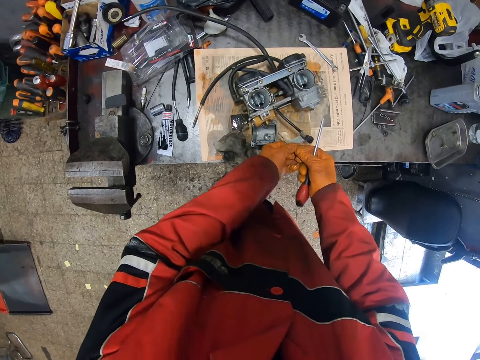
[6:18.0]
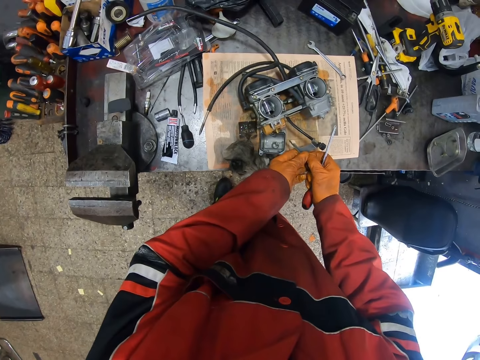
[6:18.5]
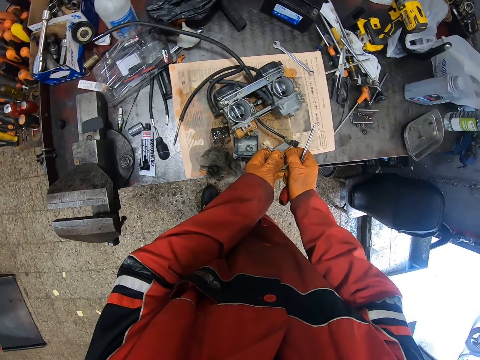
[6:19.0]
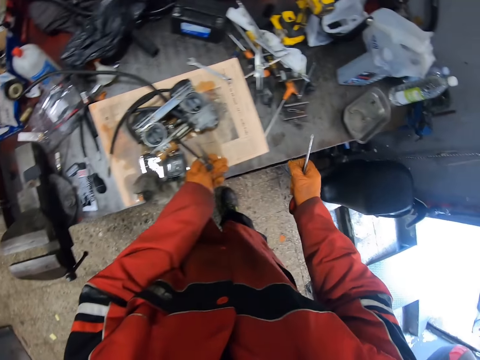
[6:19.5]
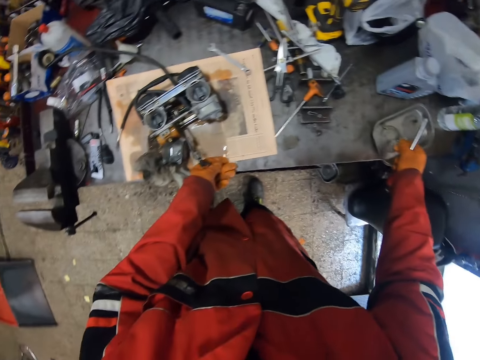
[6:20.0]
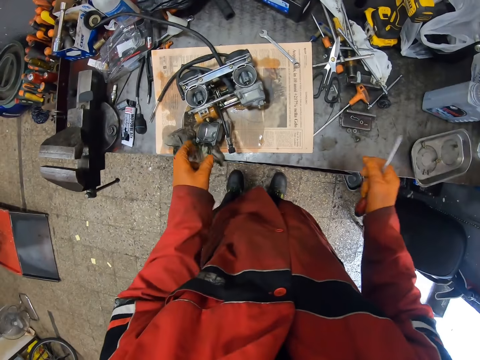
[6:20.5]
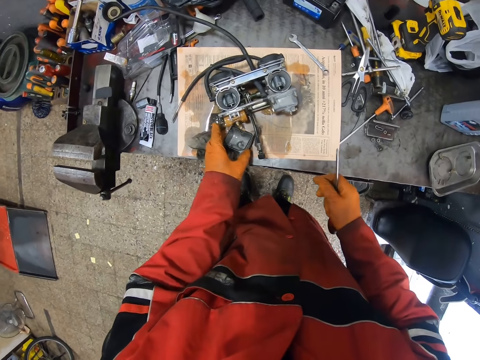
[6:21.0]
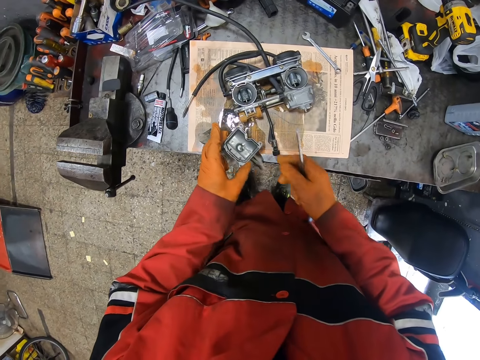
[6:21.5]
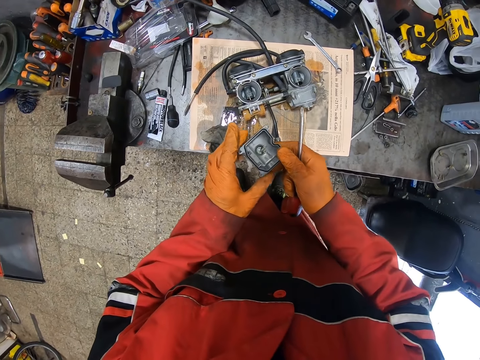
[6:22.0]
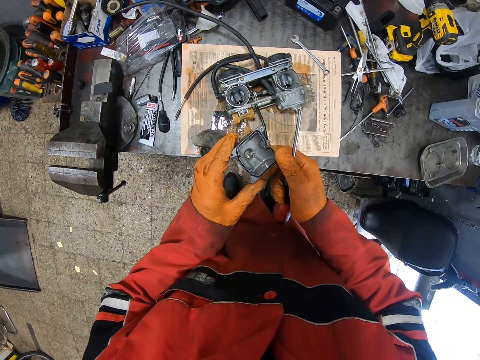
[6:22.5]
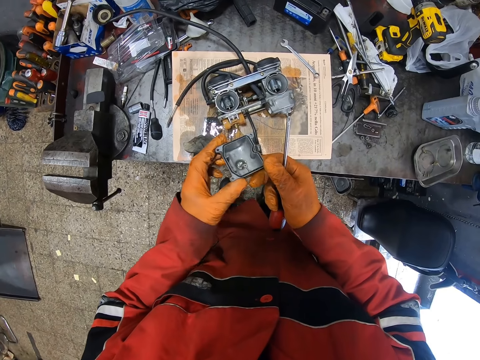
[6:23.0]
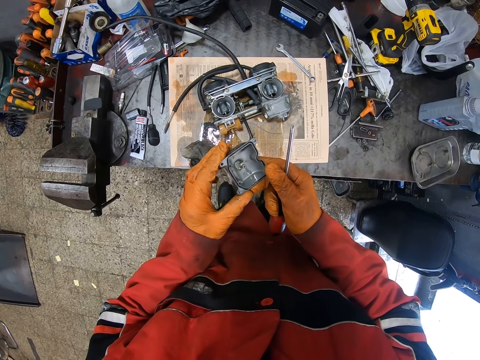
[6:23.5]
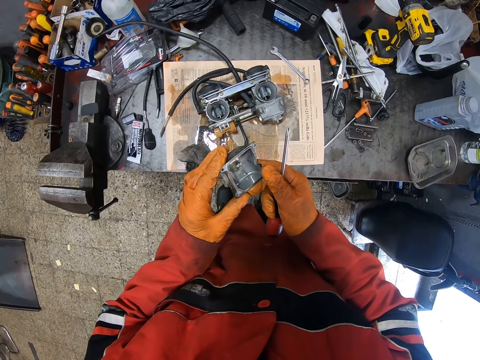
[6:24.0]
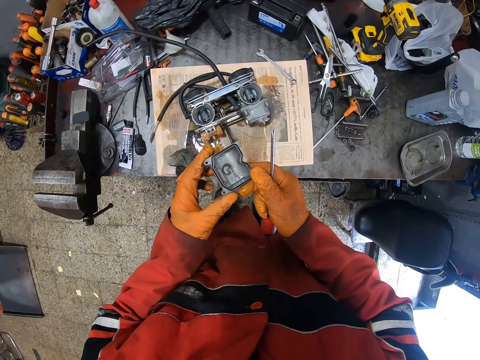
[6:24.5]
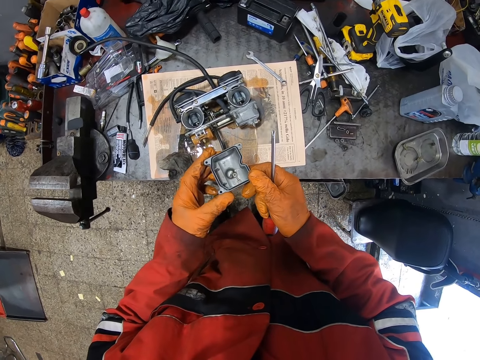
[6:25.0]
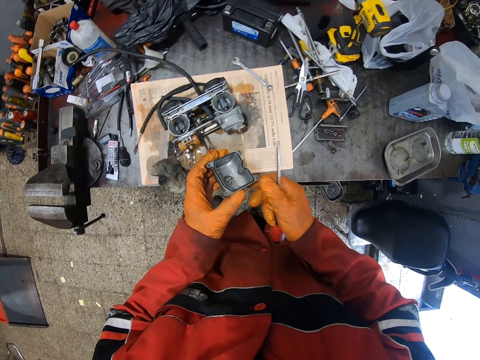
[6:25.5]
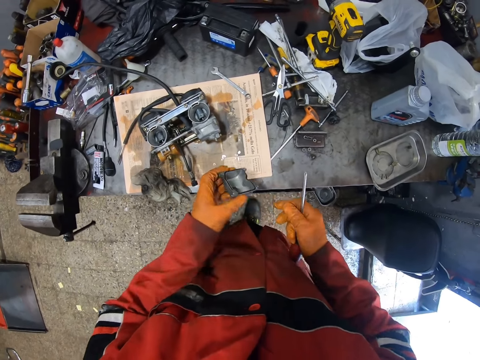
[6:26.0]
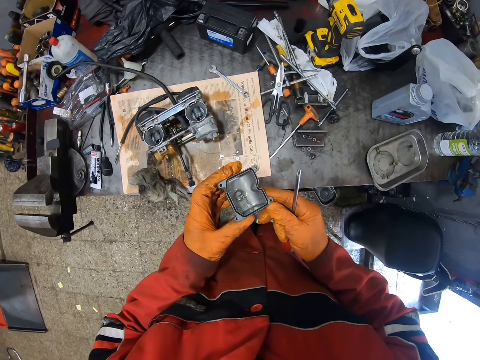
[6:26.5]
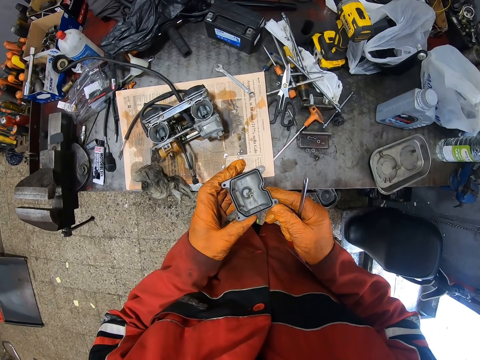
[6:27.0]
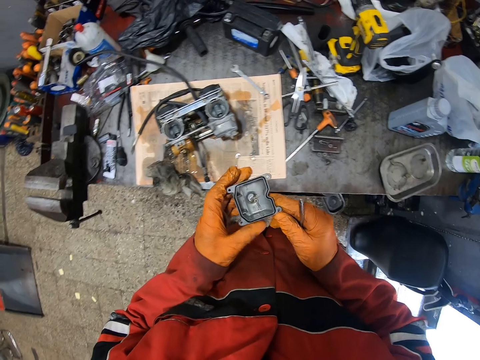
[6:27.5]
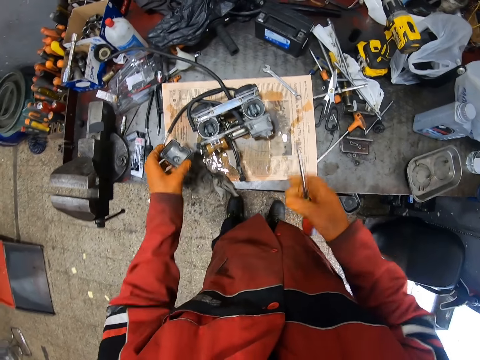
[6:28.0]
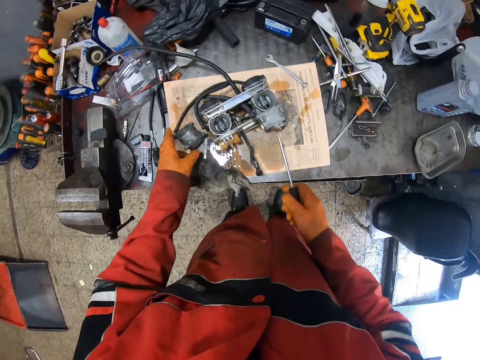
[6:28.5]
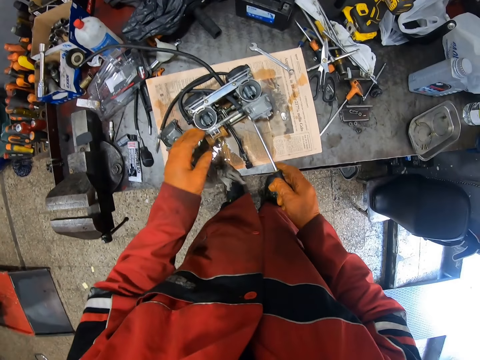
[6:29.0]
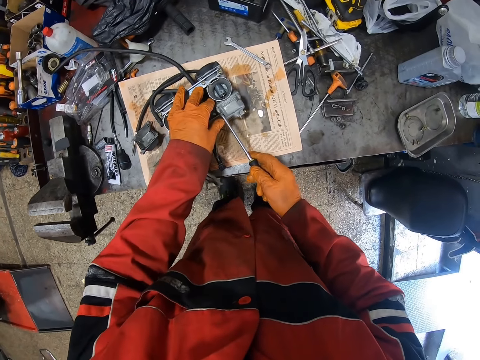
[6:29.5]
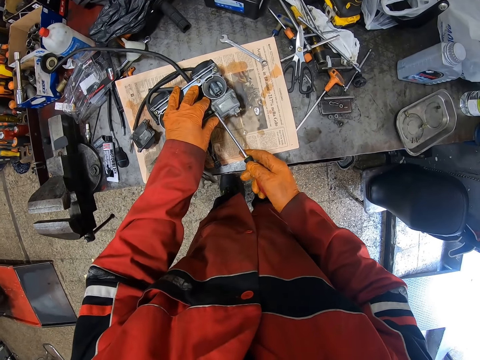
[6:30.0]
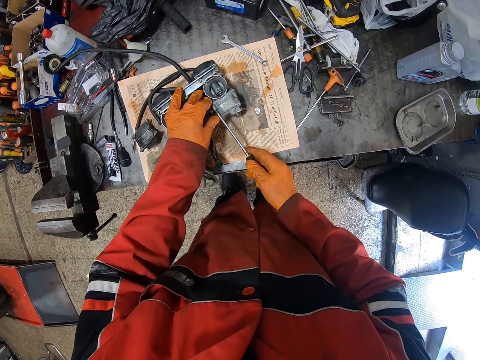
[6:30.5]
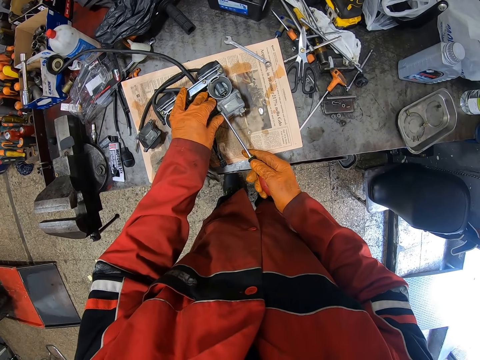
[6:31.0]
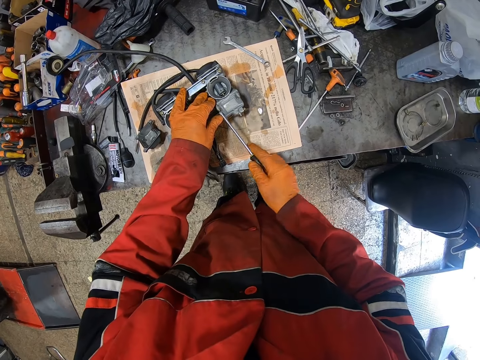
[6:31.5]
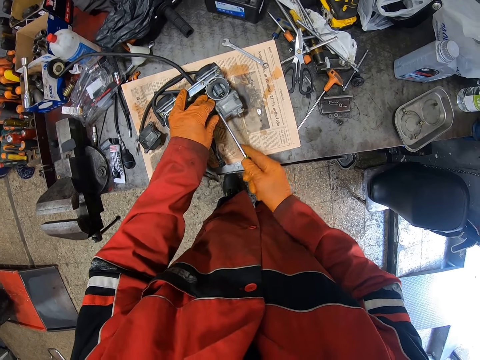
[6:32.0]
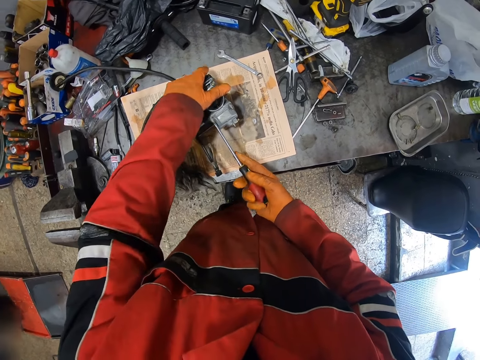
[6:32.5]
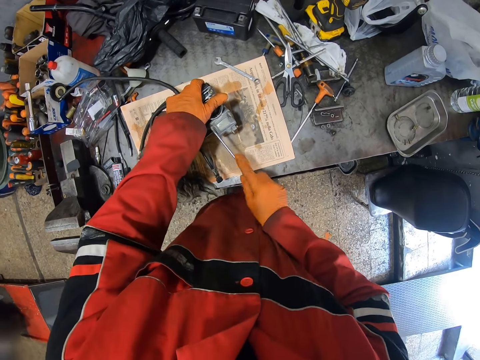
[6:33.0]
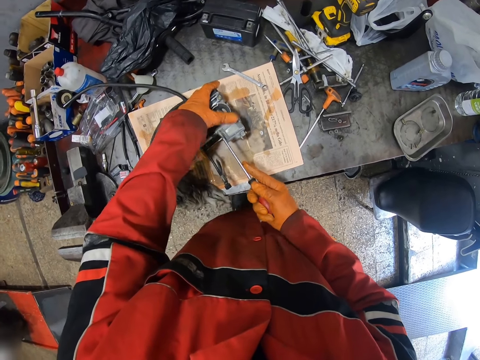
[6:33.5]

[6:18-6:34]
The camera wearer drops a bolt inside the steel bowl on the table with his gloved right hand. He picks a part of the engine with his gloved left hand from the table. He picks the part of the engine with his gloved left hand on the table. He loosens the bolts in the engine on the table with the screwdriver in his gloved right hand.

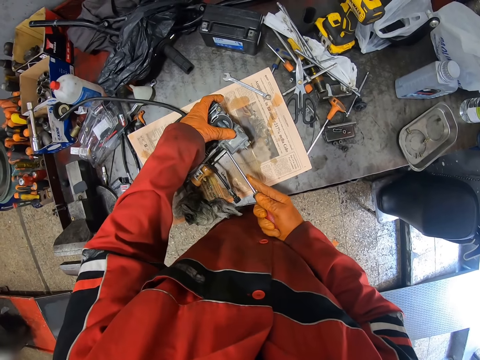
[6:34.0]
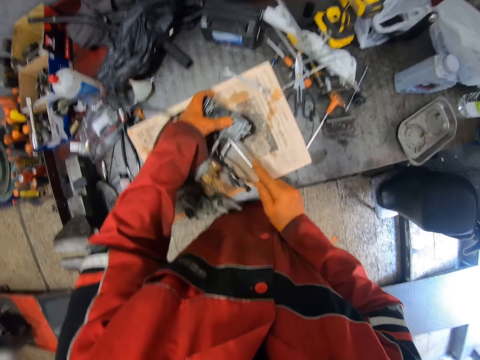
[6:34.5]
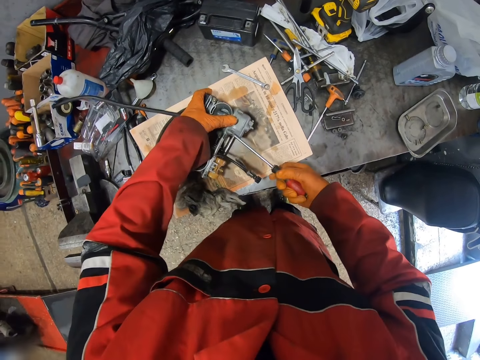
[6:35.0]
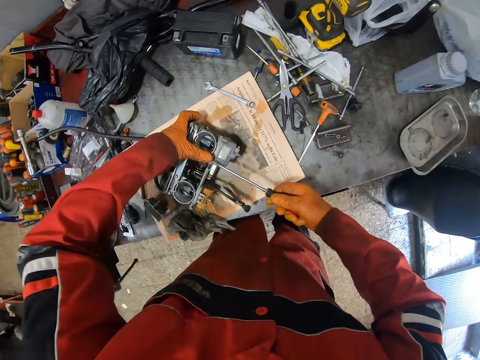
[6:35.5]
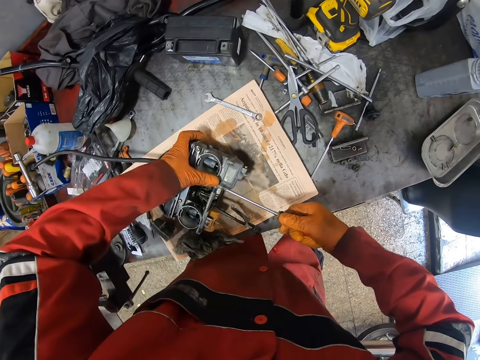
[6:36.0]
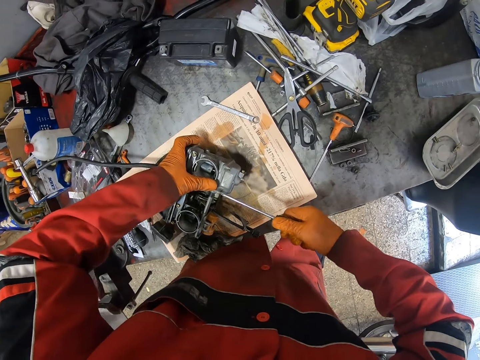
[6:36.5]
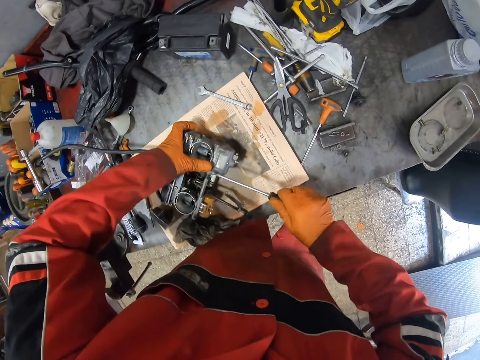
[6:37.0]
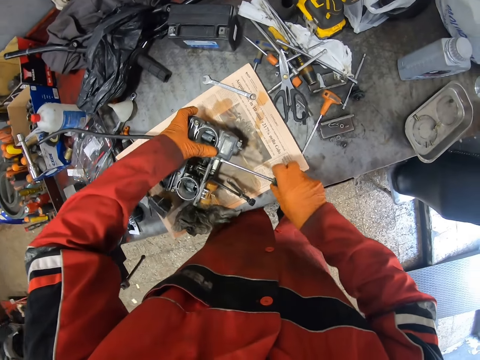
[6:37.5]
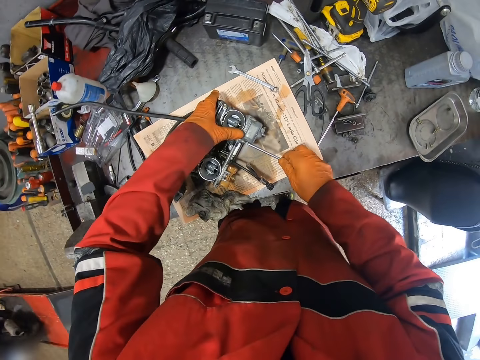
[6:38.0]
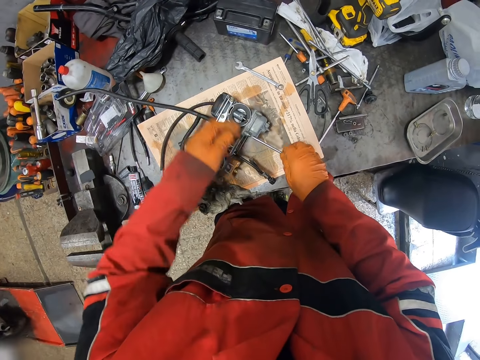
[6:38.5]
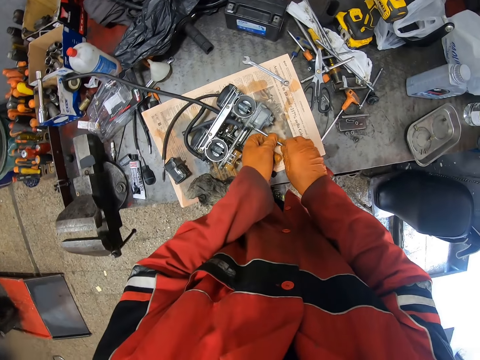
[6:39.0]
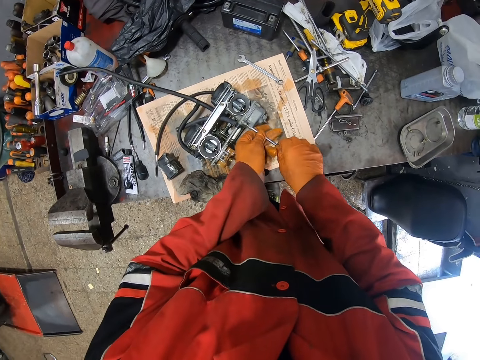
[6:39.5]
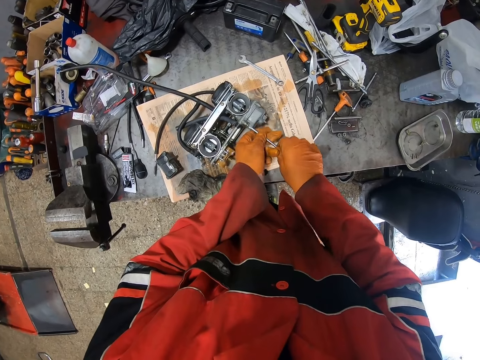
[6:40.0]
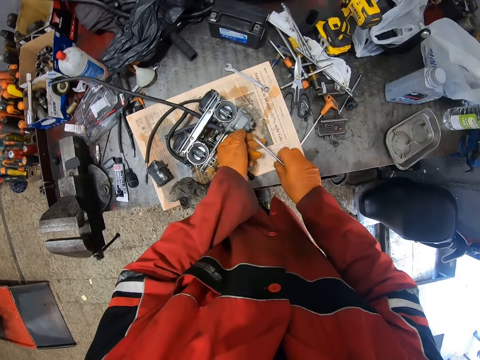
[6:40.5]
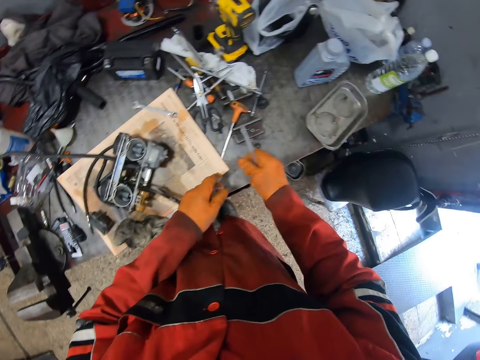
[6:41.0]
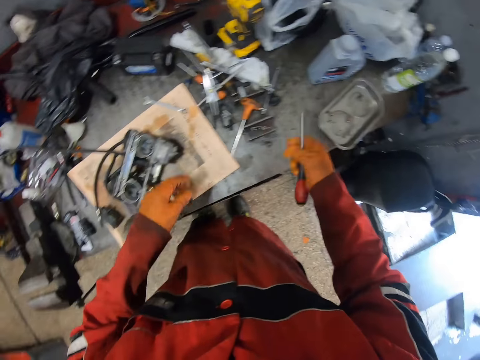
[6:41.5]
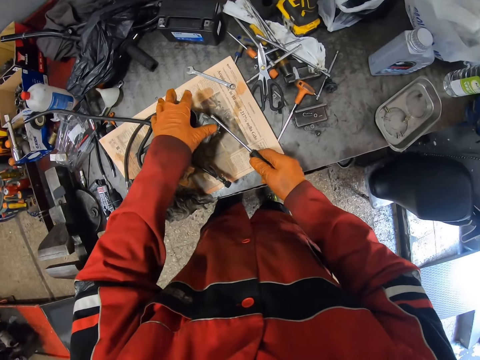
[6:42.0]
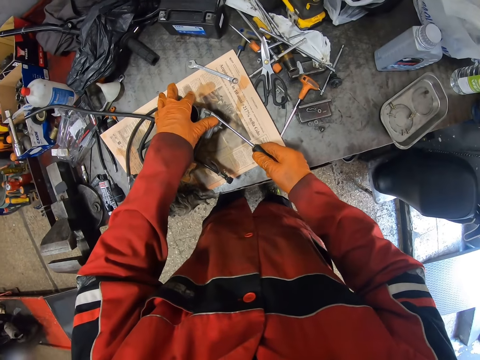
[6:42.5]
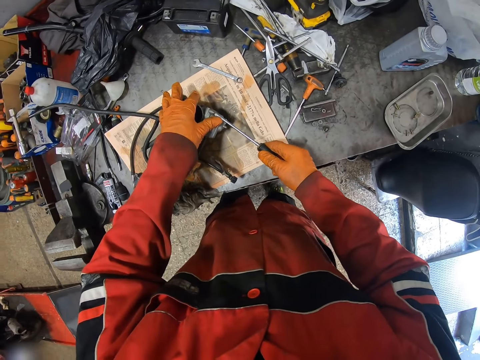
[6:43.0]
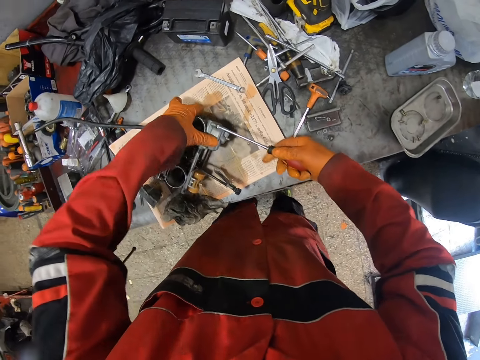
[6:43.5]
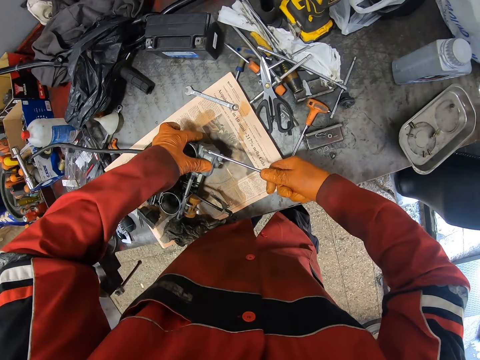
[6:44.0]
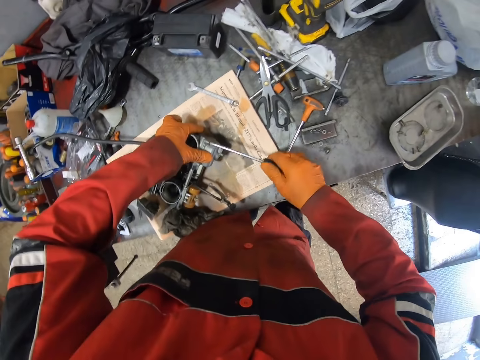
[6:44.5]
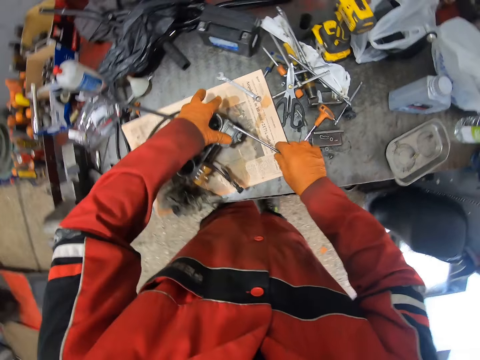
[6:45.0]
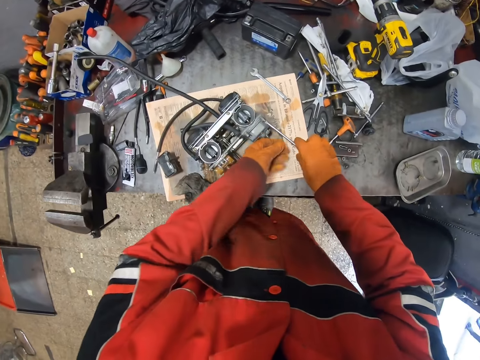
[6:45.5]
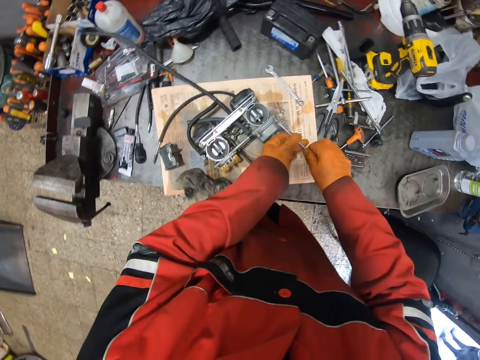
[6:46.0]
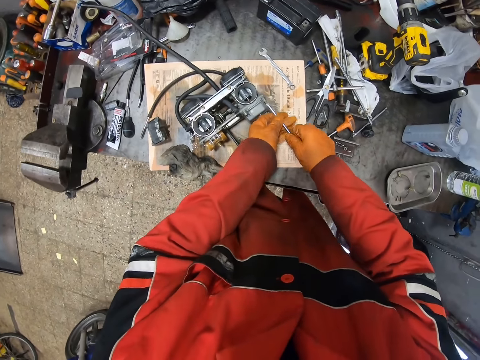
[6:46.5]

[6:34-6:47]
The camera wearer loosens the bolts in the engine on the table with the screwdriver in both gloved hands. He removes the bolt from the engine with his gloved left hand. He drops the bolt inside the steel bowl on the table with his gloved right hand. He loosens the bolts in the engine on the table with the screwdriver in his gloved right hand. He loosens the bolts in the engine on the table with the screwdriver in both gloved hands.
